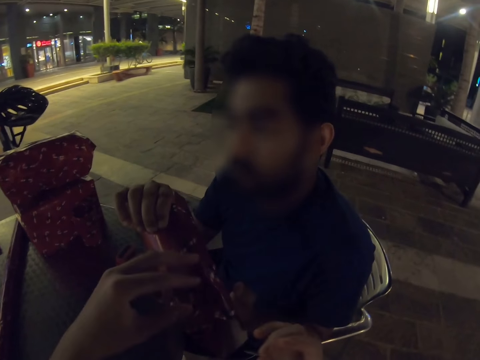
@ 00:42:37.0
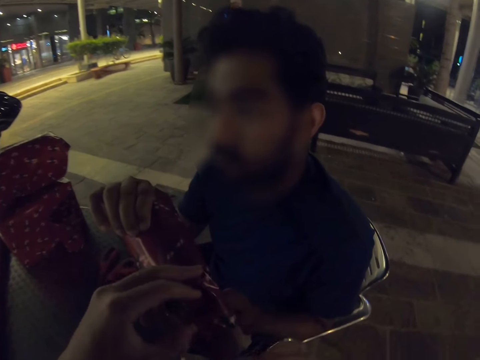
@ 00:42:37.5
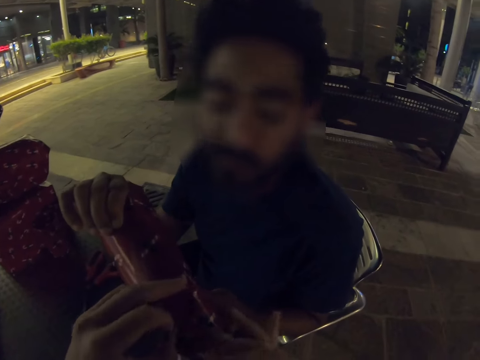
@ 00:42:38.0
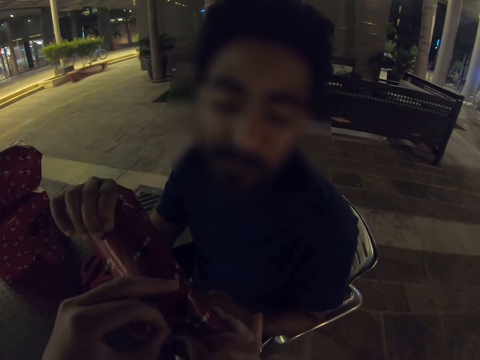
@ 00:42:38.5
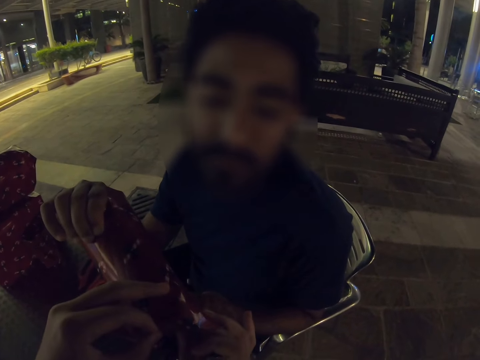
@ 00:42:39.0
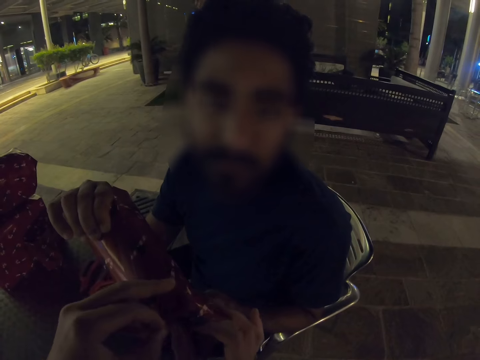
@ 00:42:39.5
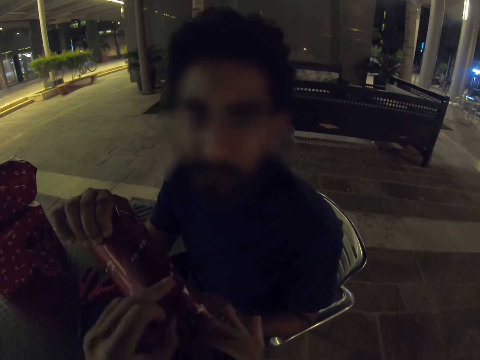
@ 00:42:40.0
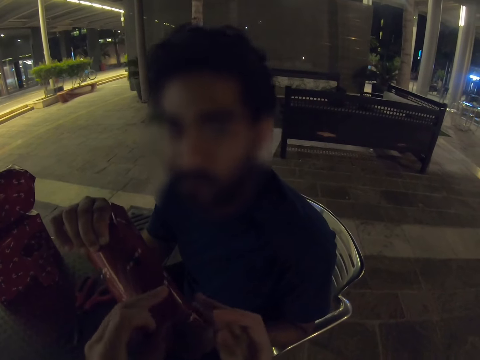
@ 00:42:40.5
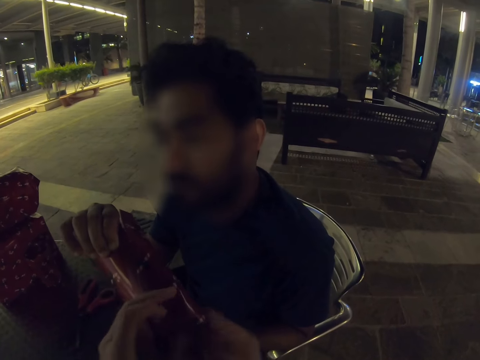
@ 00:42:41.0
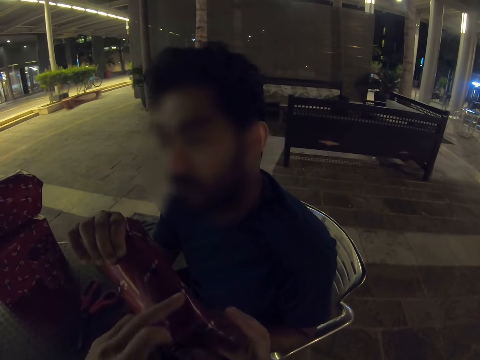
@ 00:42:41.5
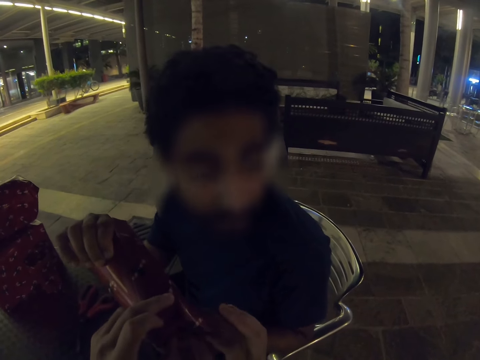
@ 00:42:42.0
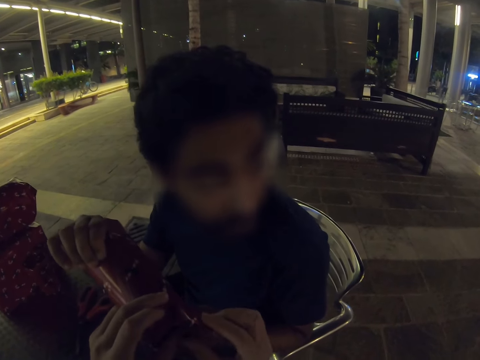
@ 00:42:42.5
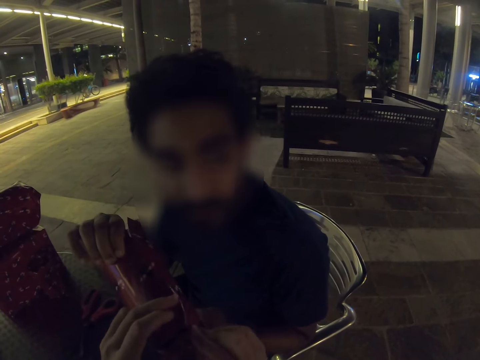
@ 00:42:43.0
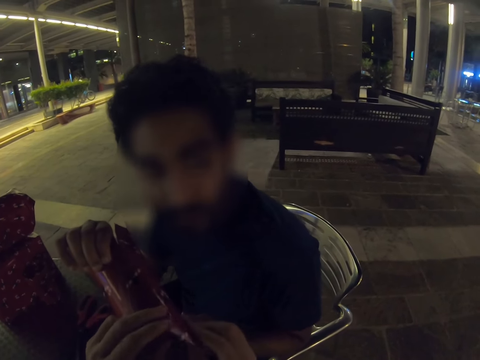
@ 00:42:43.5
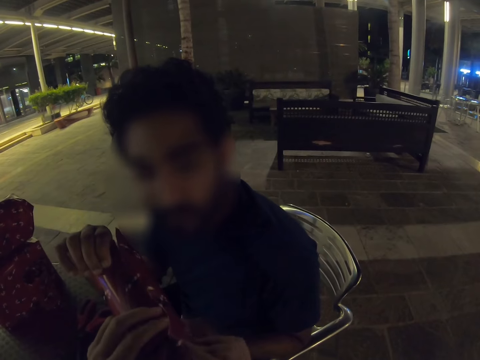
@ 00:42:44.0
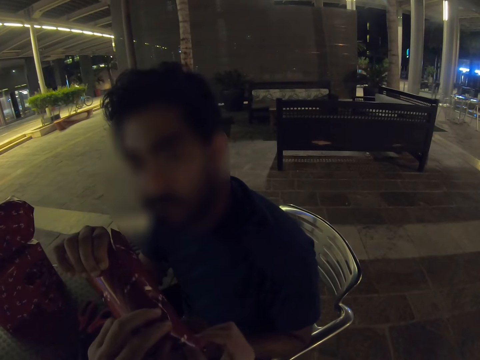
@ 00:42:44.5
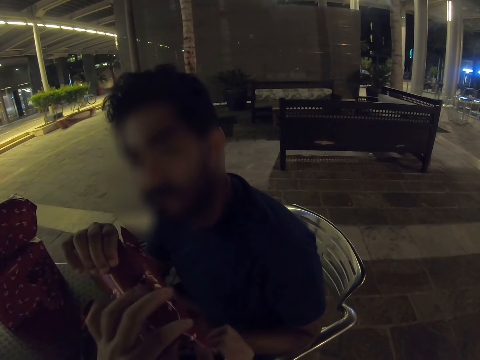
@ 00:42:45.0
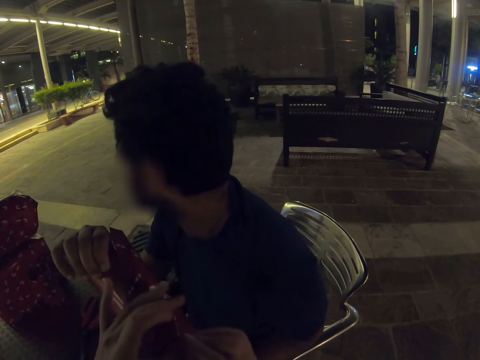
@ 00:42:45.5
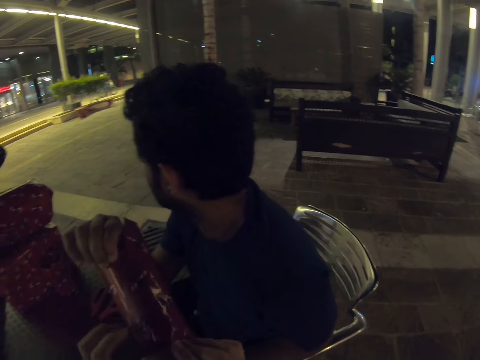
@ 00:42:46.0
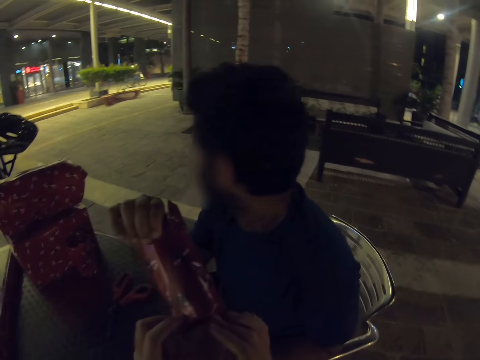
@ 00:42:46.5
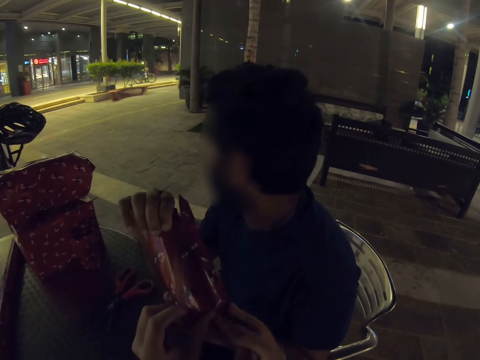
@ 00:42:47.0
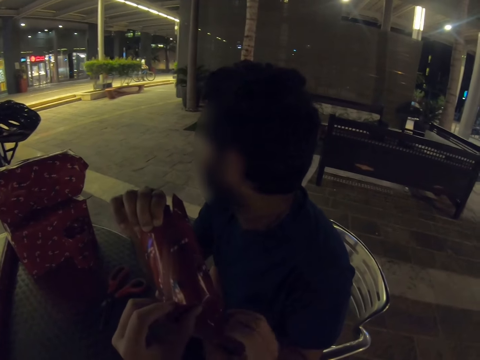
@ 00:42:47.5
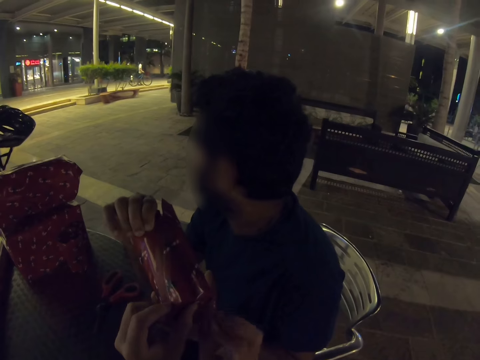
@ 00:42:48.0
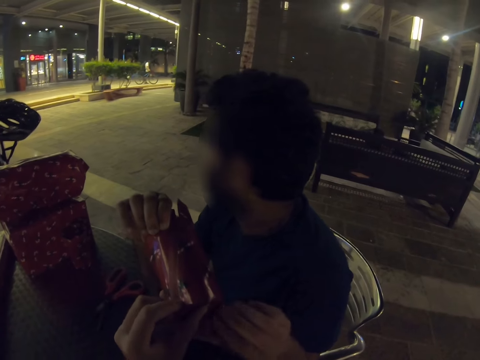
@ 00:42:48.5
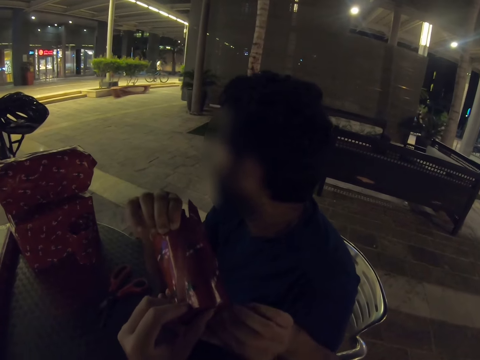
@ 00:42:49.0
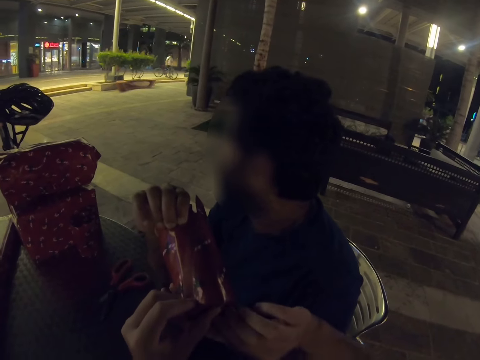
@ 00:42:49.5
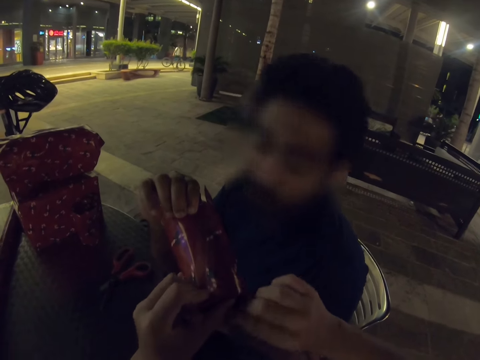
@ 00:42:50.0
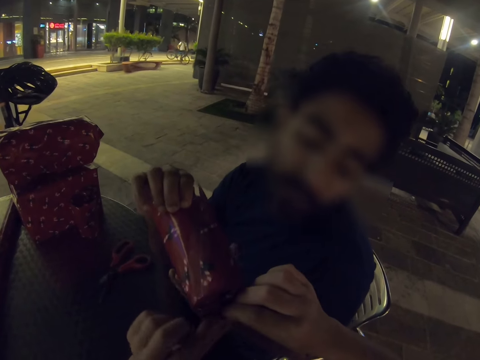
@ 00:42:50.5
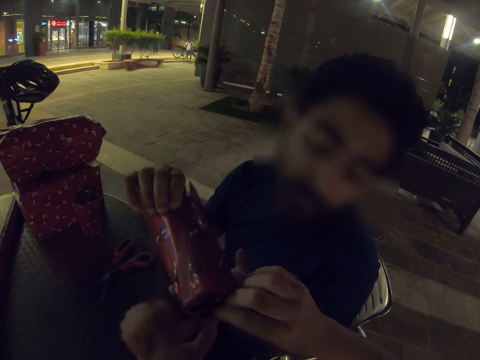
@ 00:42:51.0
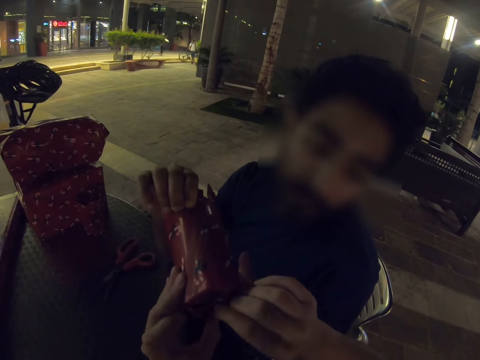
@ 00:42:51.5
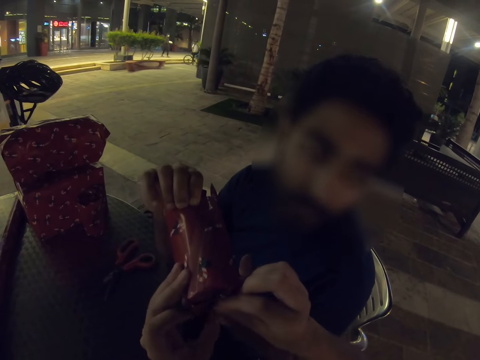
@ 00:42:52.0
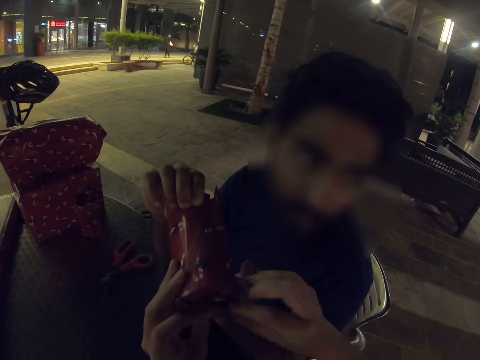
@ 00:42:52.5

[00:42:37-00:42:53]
The camera wearer puts sellotape on the wrapping paper. They hold a gift. They wrap the gift. A man holds the wrapper. The camera wearer wraps the cup.

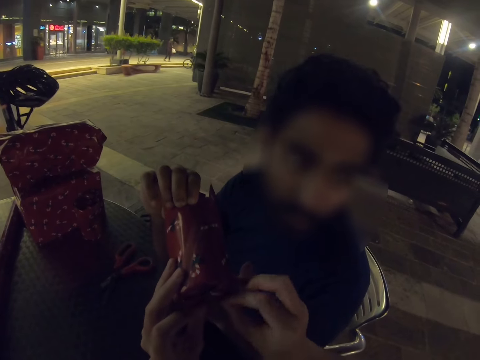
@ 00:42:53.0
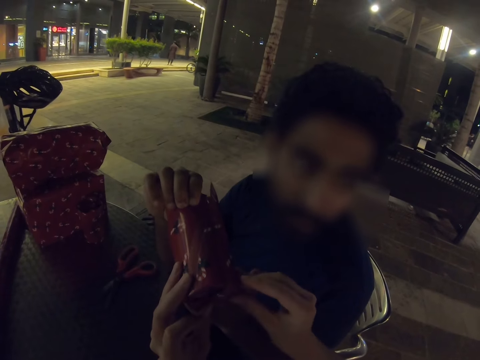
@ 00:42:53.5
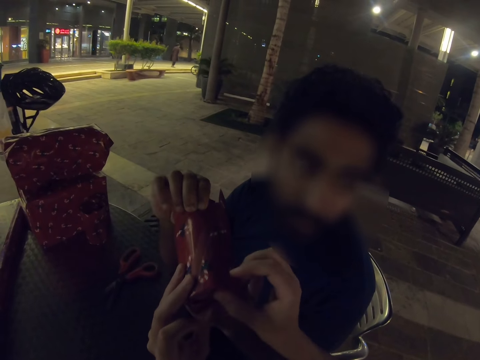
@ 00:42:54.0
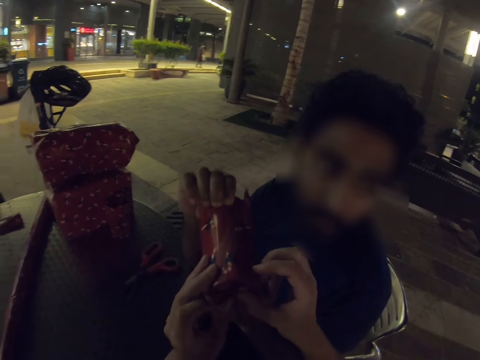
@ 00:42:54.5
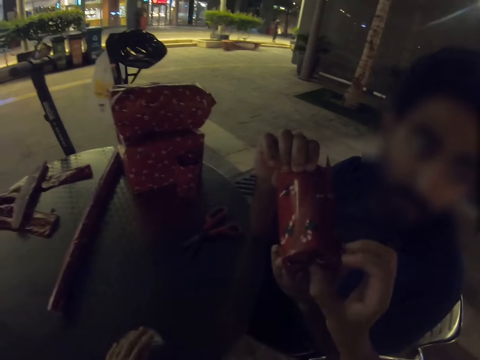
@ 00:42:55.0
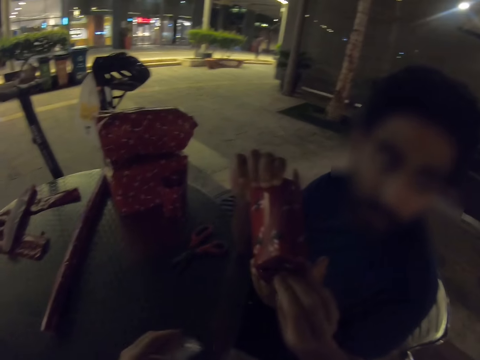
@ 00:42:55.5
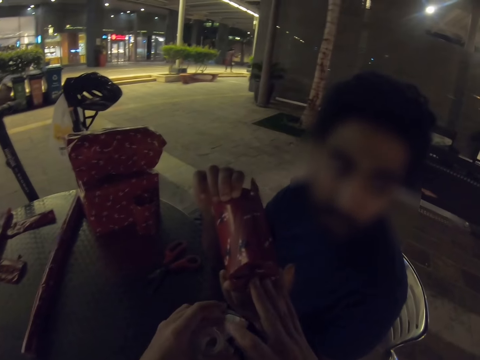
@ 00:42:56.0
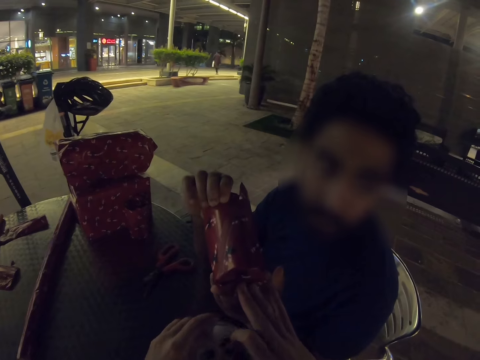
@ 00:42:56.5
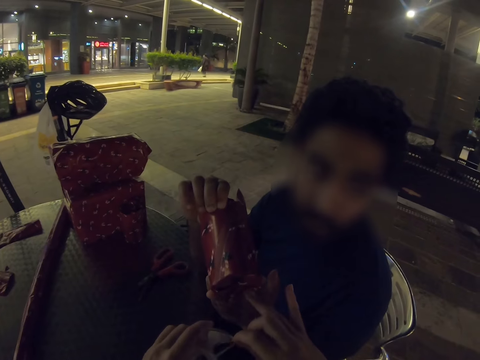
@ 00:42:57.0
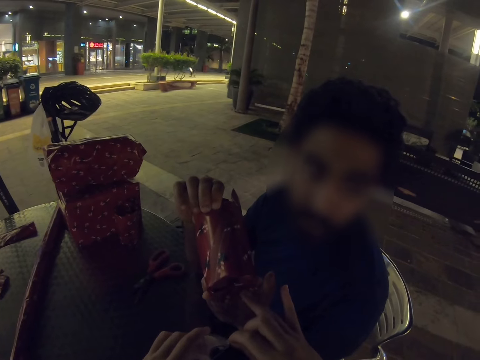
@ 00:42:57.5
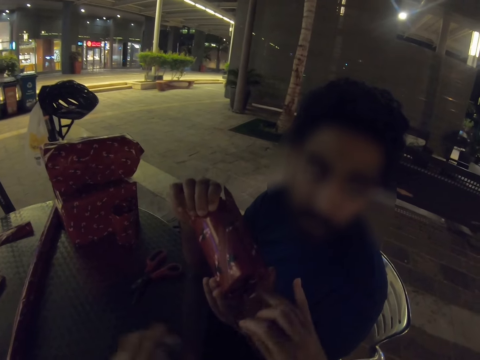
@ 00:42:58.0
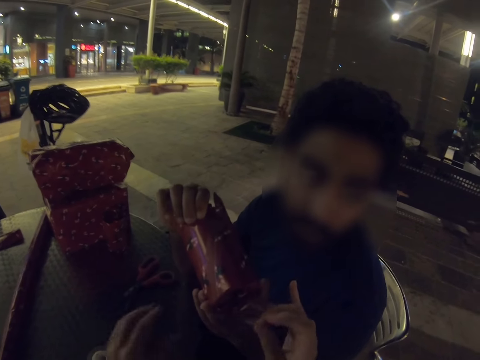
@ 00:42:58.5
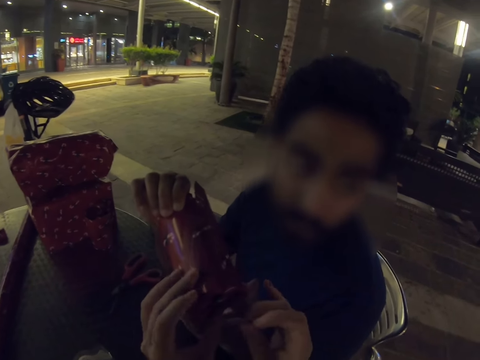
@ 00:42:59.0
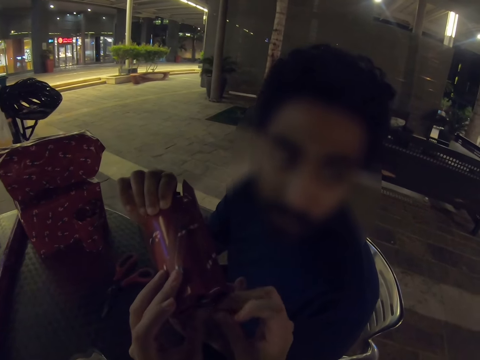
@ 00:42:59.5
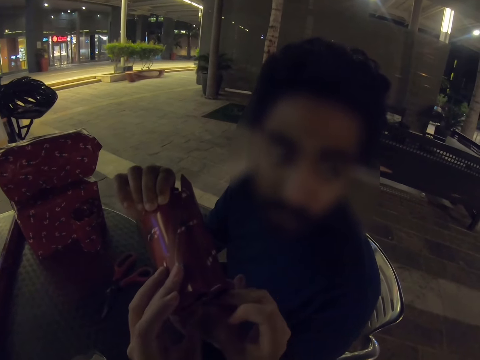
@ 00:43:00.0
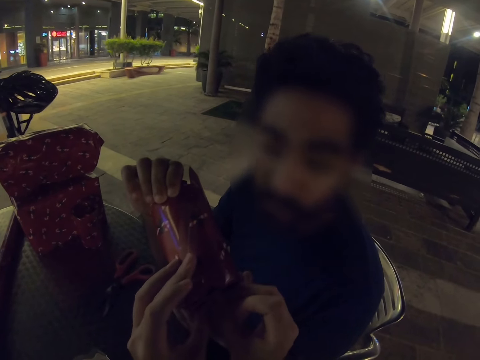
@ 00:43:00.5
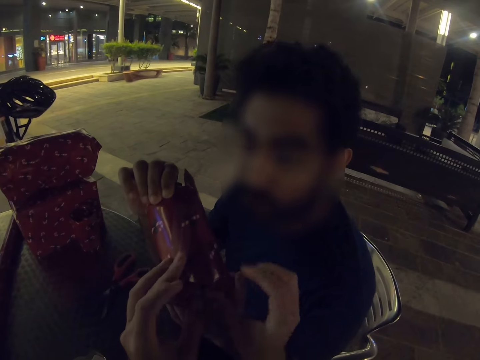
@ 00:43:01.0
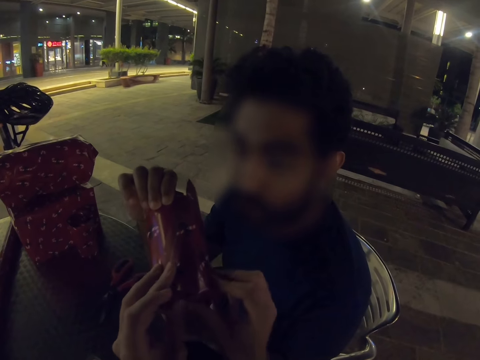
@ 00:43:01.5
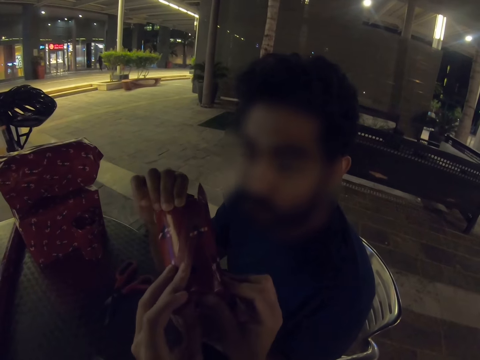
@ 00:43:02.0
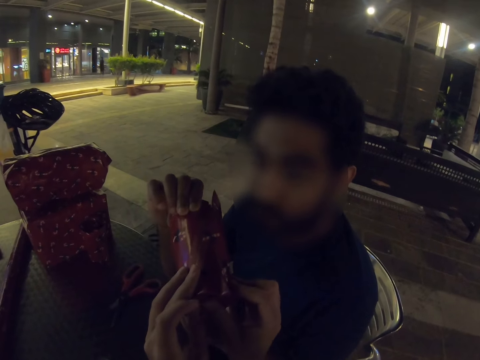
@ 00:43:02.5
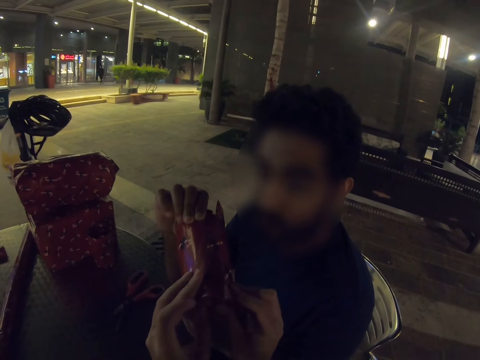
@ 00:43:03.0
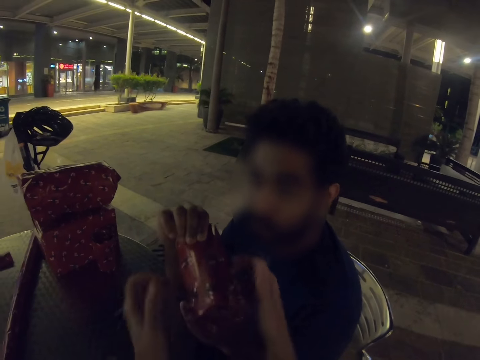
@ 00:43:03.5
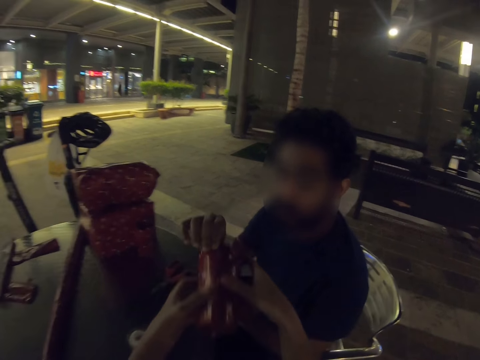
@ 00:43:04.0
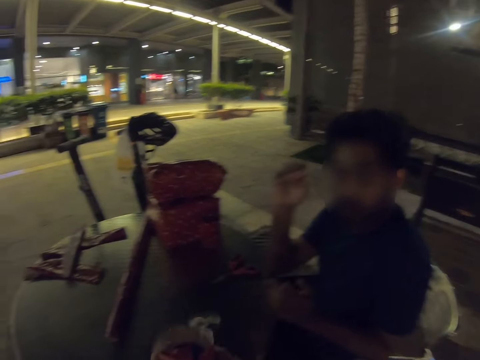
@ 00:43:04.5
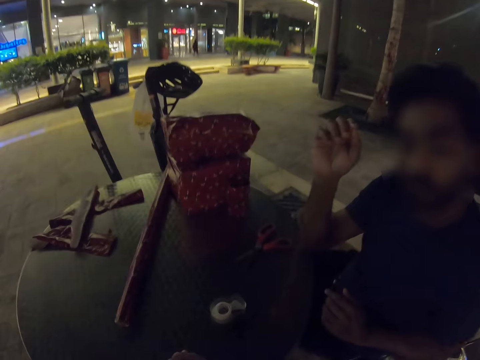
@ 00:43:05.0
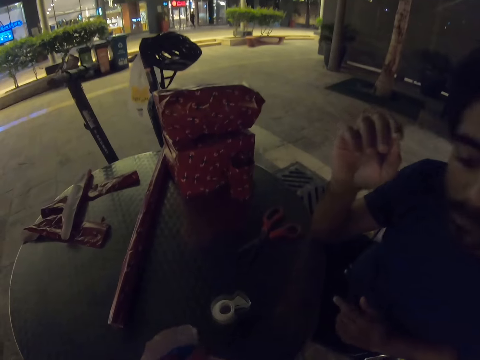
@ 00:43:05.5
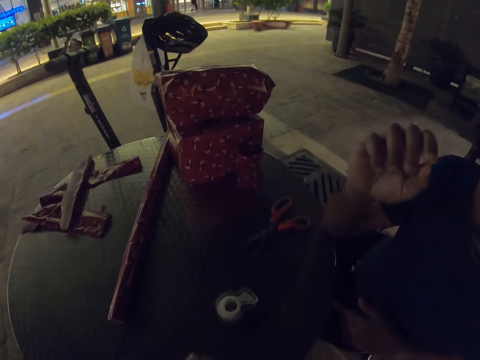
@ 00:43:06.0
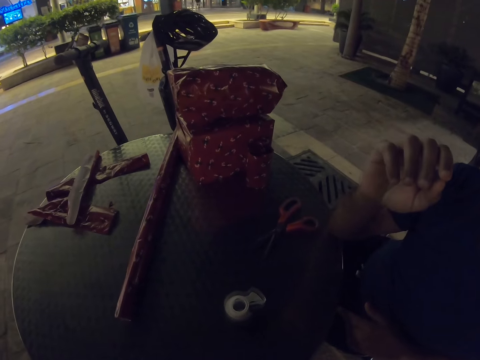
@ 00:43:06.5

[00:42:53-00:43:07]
The camera wearer takes the sellotape from the table. They pull the sellotape. They cut the sellotape. They put the sellotape on the table. They put the sellotape on the wrapping paper. They adjust the wrapper. They take the wrapper. They pick up a gift. They wrap the cup.
